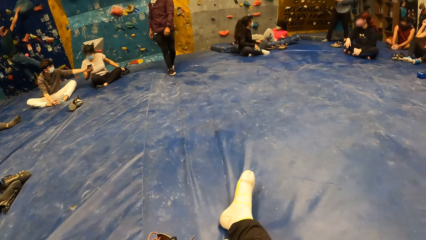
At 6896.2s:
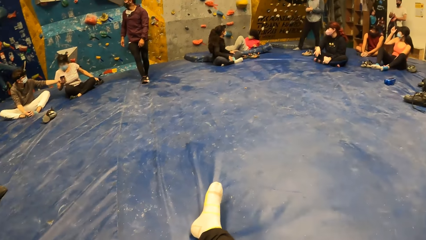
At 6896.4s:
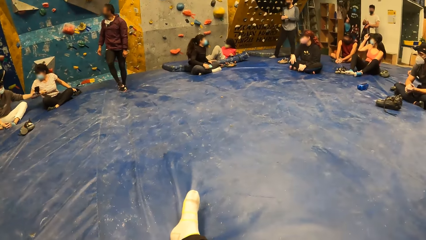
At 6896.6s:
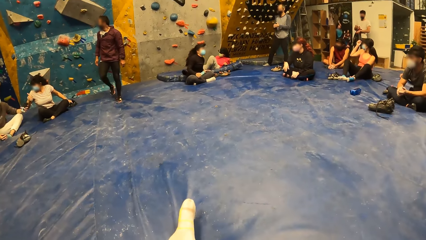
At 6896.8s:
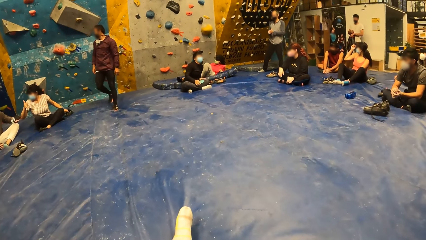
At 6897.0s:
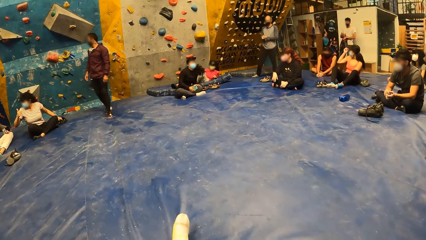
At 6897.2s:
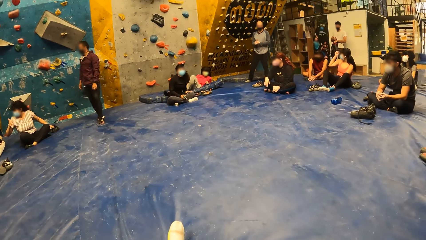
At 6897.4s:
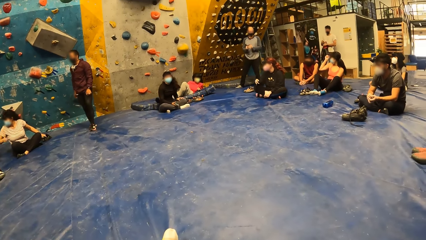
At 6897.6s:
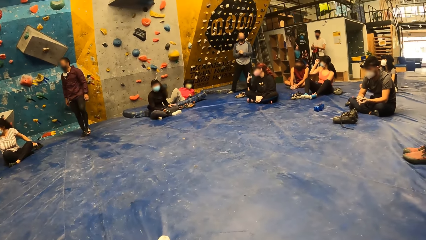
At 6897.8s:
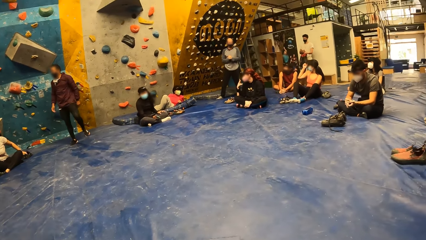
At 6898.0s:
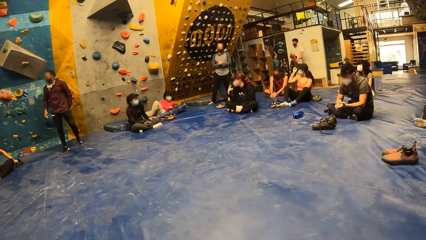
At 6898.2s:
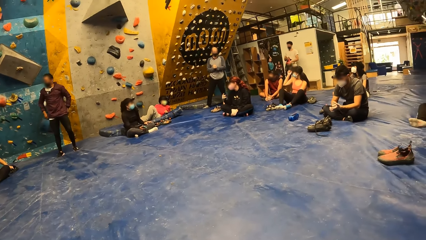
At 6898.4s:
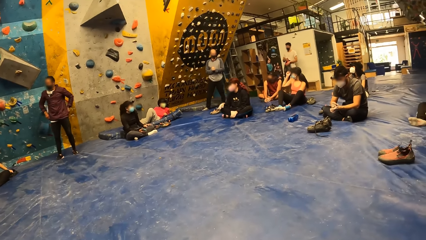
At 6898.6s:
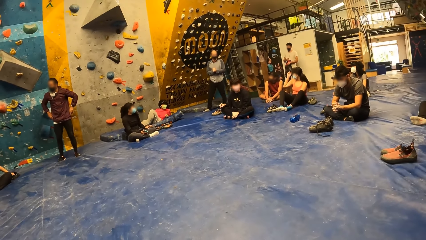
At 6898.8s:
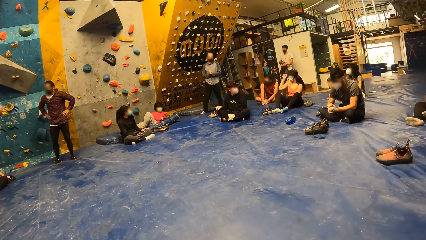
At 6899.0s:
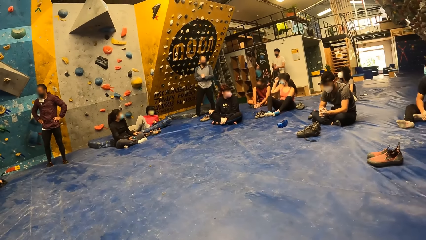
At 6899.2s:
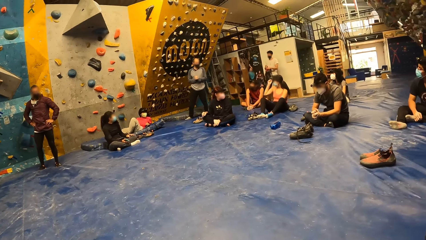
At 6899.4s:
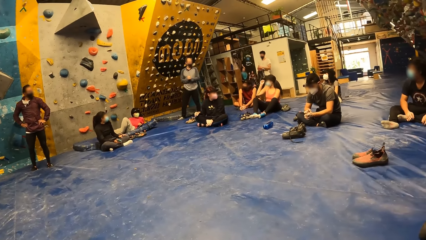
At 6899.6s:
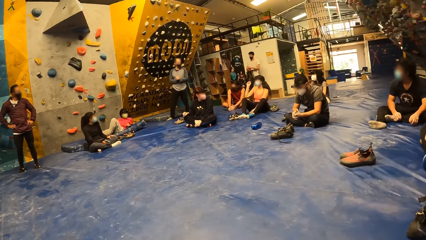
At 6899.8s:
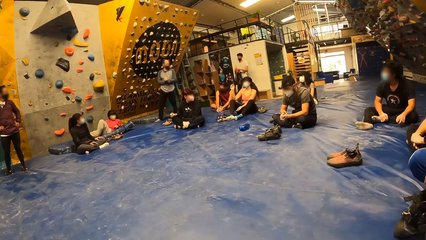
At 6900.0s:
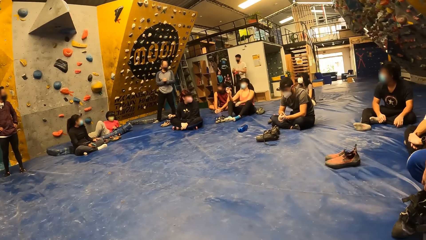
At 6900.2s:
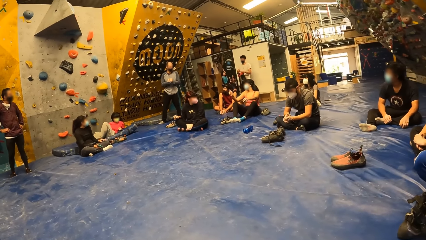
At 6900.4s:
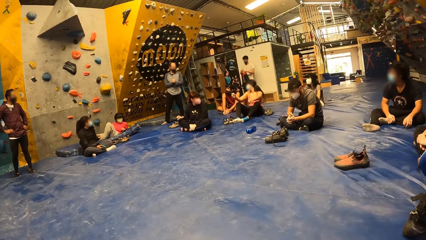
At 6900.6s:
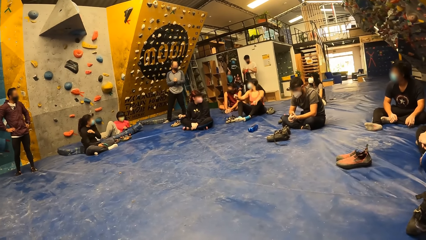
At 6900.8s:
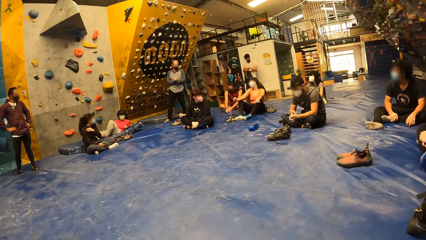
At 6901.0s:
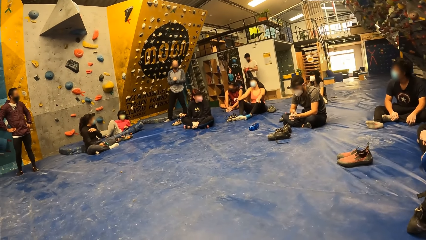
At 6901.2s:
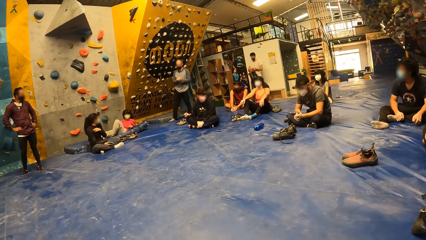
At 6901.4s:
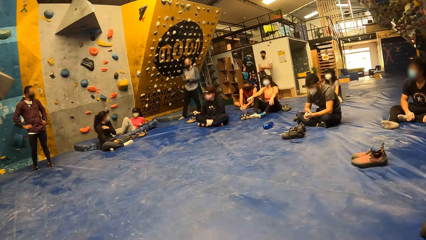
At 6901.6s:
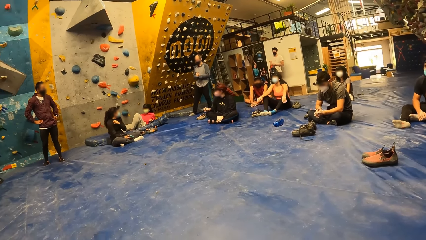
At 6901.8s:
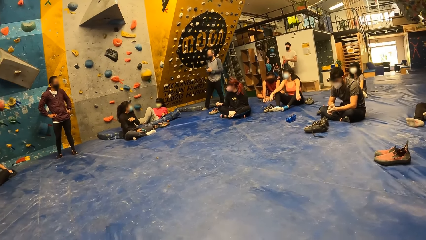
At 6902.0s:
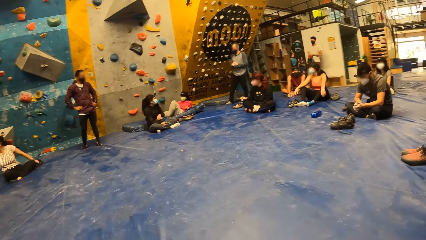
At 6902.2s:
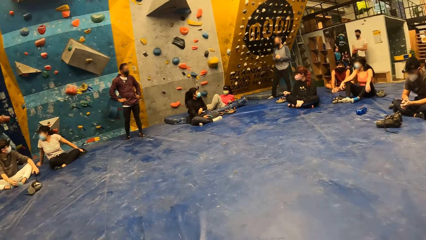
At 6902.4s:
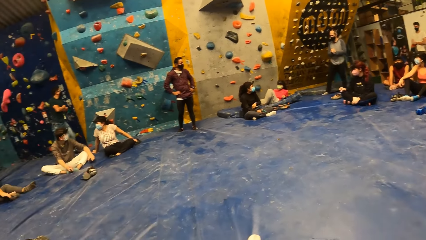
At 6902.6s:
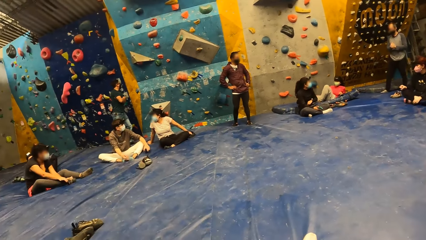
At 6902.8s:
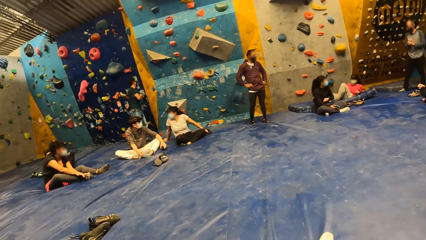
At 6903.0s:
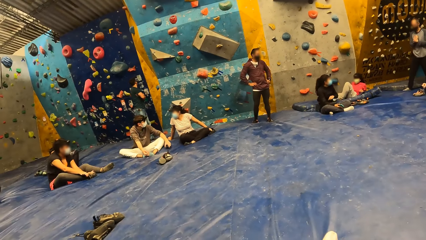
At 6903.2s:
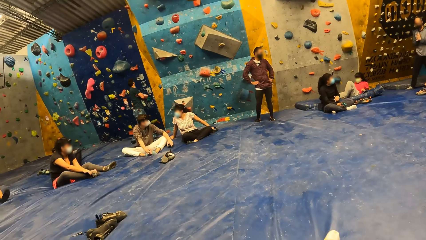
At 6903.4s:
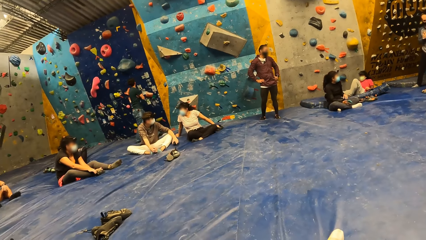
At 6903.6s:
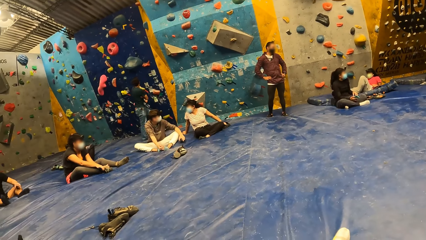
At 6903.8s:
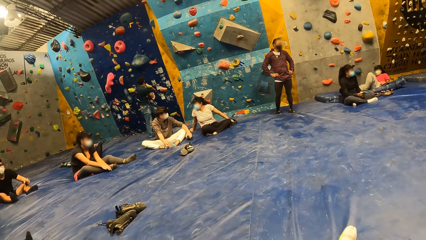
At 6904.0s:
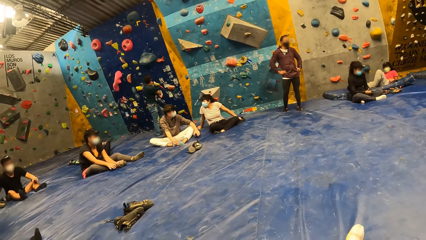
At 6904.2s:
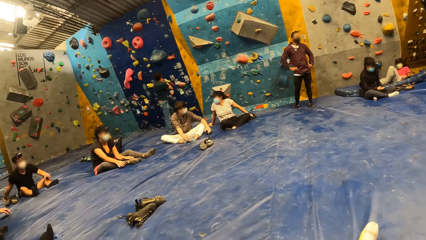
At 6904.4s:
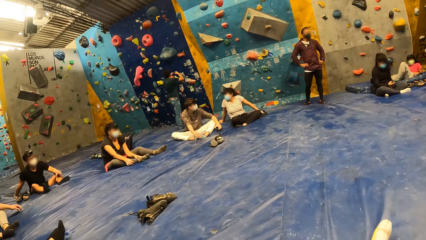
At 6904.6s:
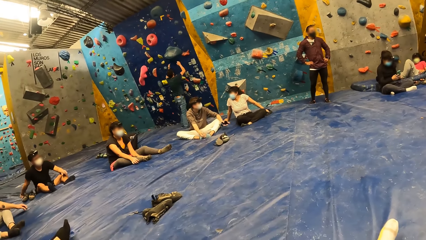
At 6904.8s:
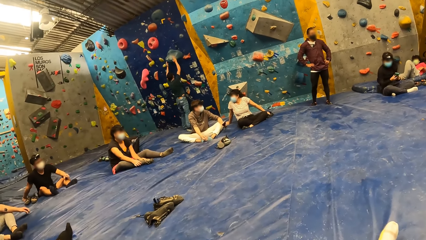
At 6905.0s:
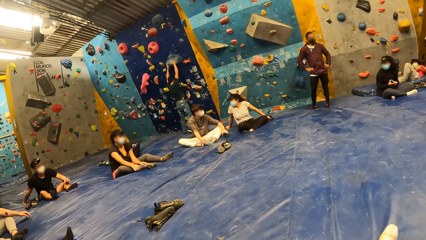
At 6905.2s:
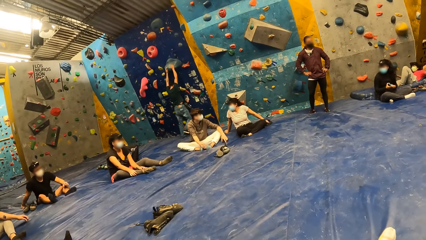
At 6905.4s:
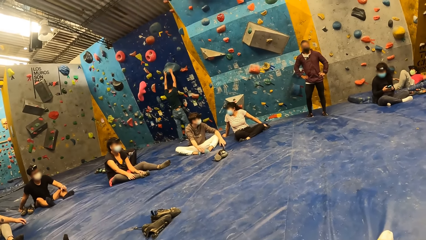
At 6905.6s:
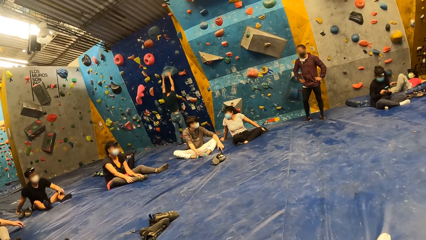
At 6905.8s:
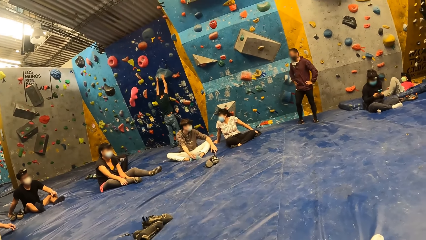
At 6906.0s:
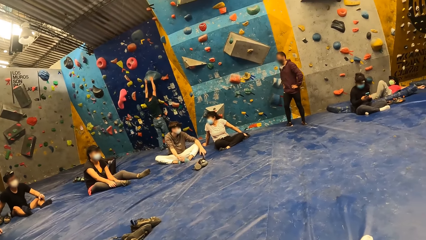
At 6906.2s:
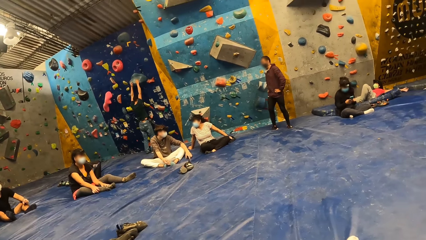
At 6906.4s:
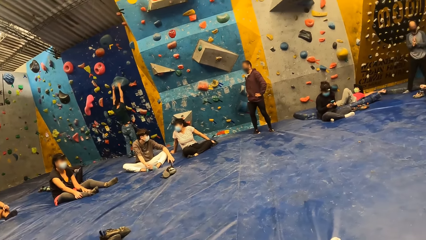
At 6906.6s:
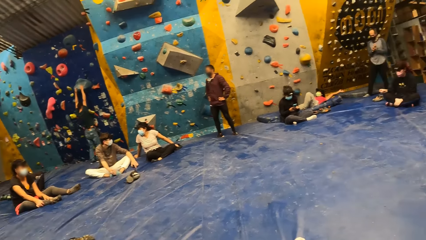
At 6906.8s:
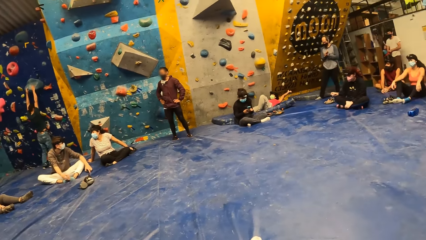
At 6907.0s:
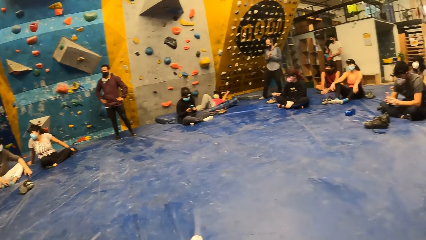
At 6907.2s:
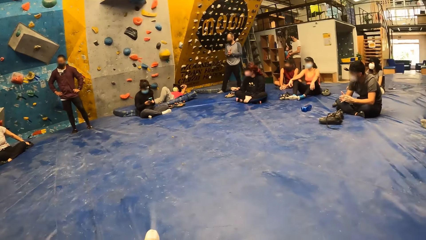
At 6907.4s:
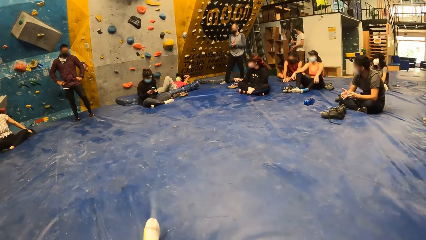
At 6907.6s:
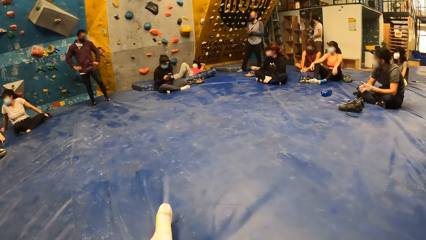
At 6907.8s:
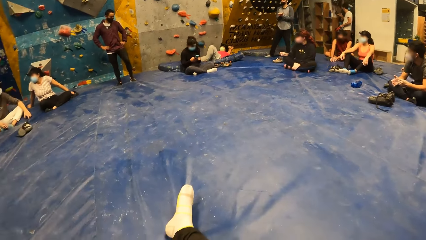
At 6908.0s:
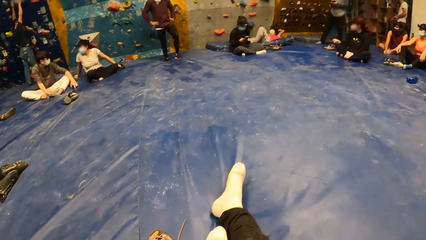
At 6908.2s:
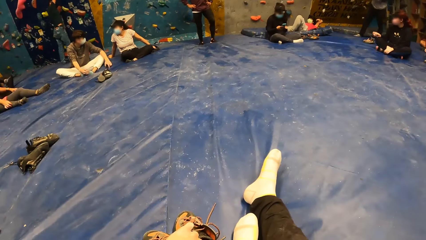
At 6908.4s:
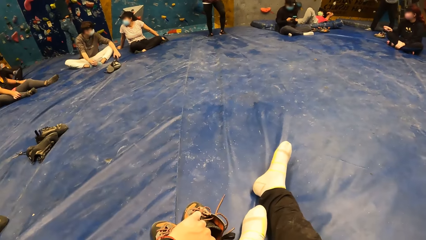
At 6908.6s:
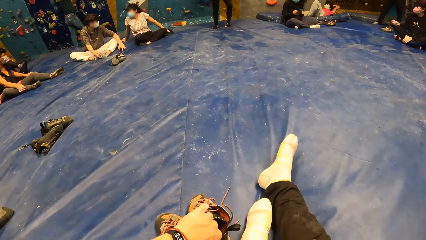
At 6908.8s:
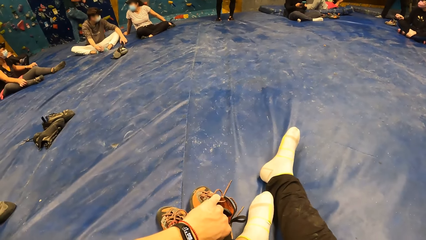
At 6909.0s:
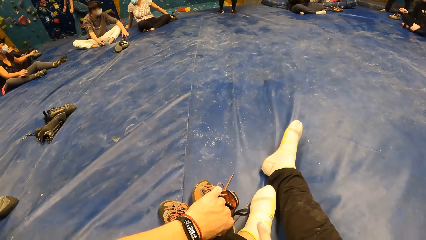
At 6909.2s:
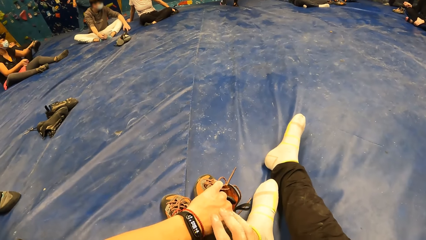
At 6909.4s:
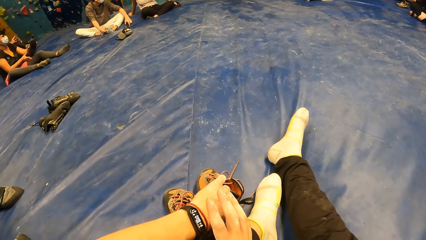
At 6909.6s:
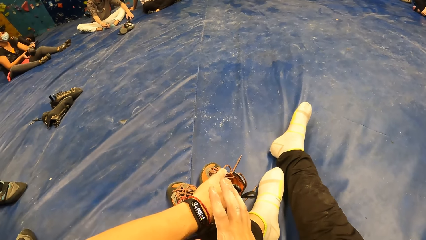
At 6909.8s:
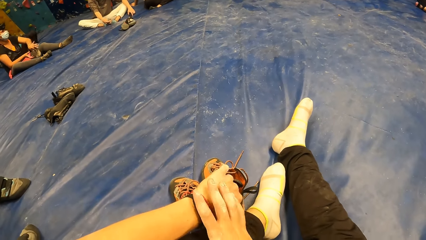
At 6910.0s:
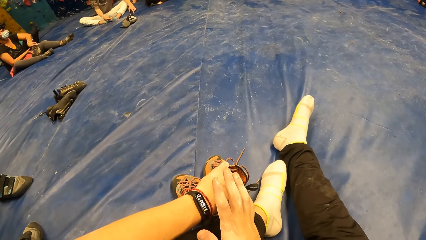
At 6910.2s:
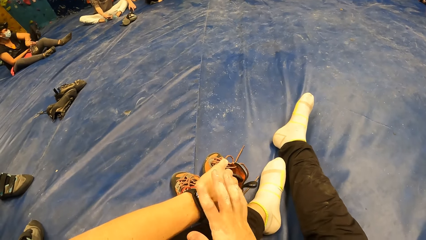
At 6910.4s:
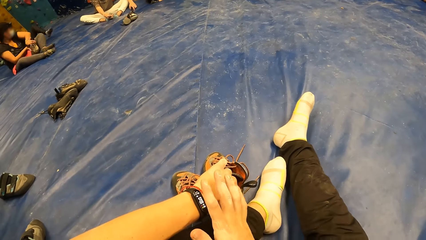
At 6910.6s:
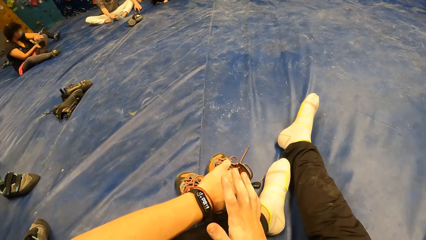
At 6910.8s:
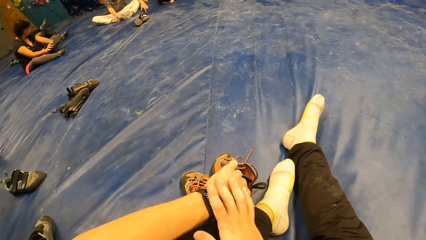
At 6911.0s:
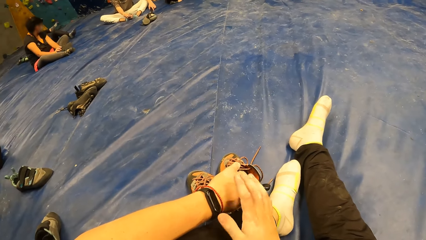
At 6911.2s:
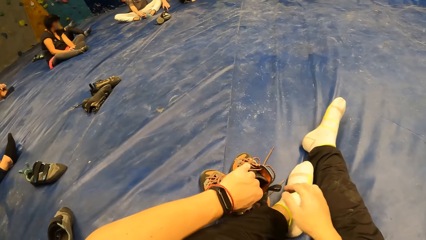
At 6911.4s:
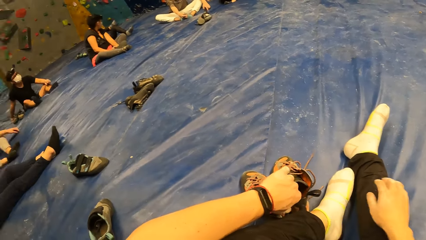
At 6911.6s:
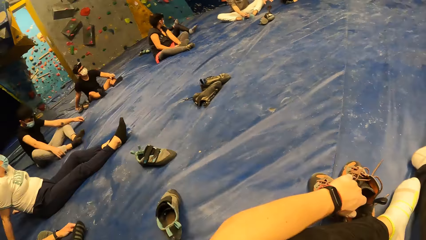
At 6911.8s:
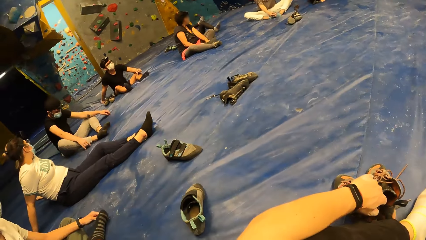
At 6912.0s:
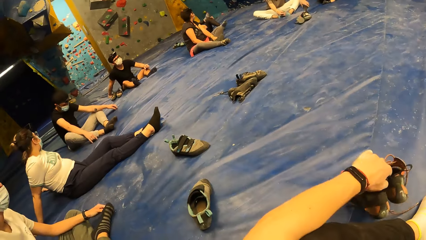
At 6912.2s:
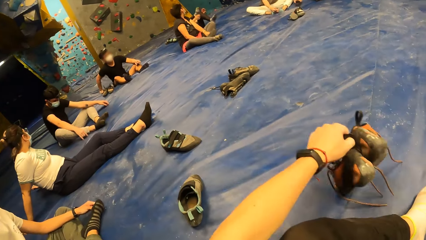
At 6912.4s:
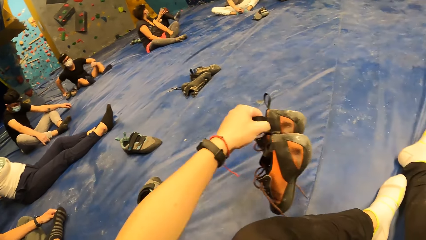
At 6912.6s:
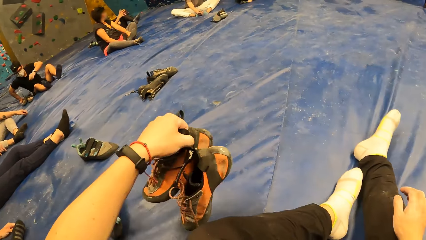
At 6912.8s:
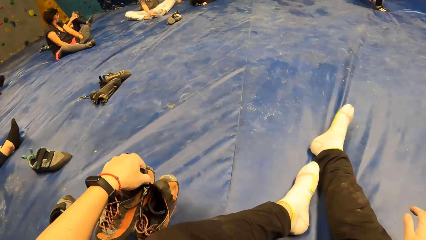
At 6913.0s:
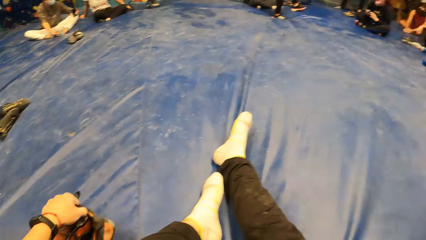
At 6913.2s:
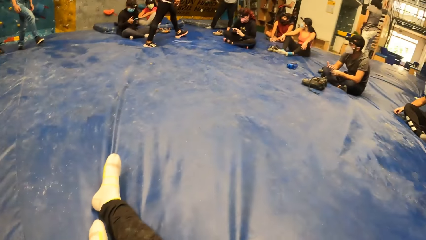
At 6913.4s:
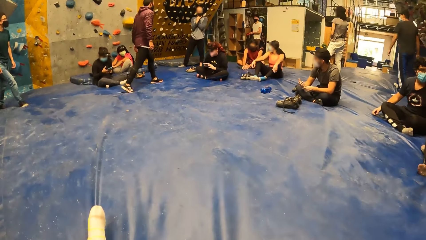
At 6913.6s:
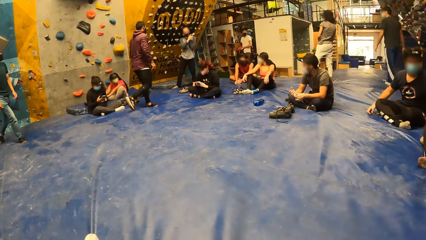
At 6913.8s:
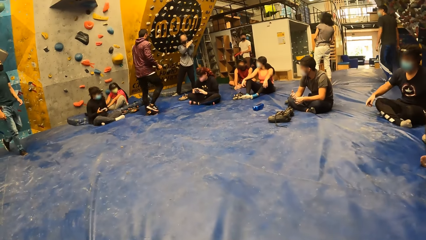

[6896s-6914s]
The camera wearer looks around. He holds his shoes with his left hand. He taps his wrist watch in his left hand with his right hand. He puts the shoes aside. He moves his shoes in his left hand.
